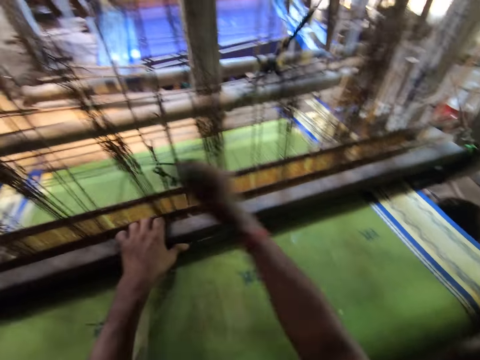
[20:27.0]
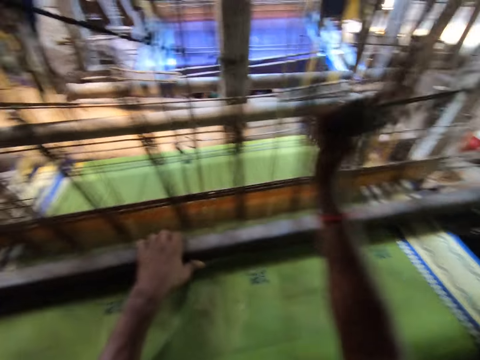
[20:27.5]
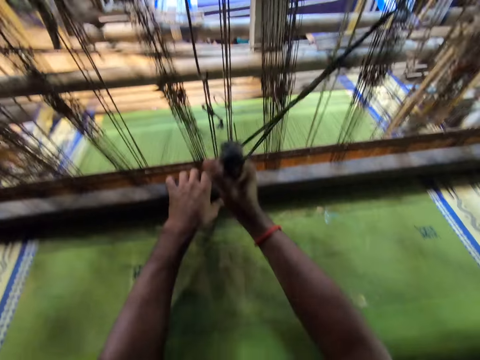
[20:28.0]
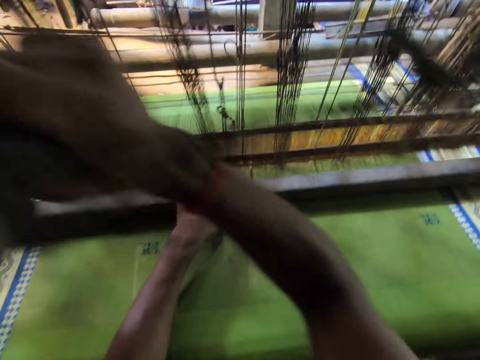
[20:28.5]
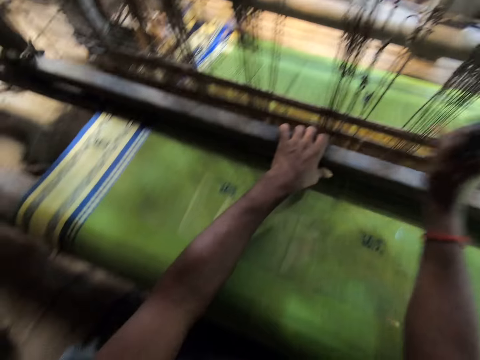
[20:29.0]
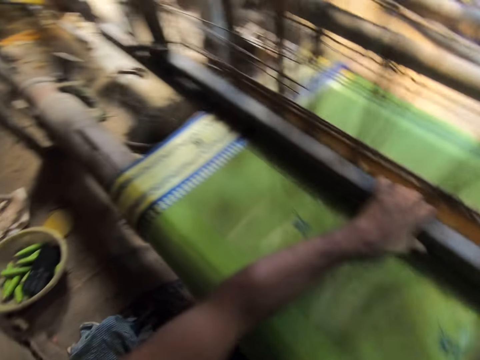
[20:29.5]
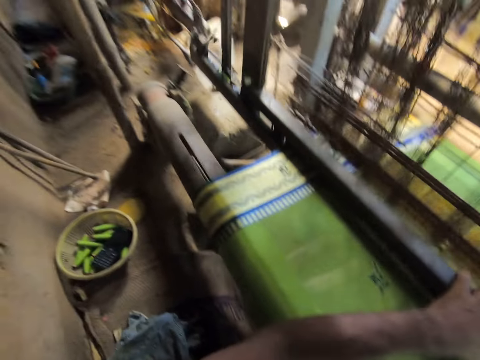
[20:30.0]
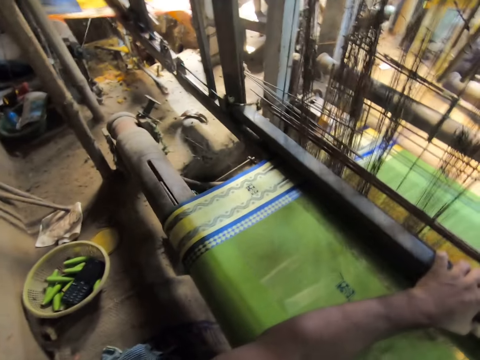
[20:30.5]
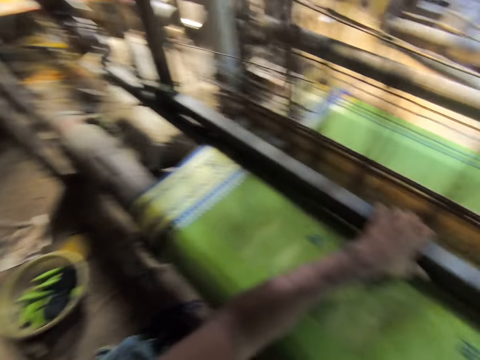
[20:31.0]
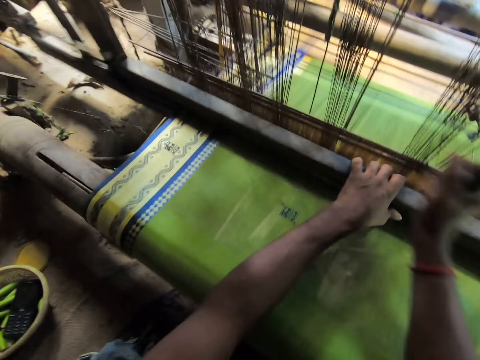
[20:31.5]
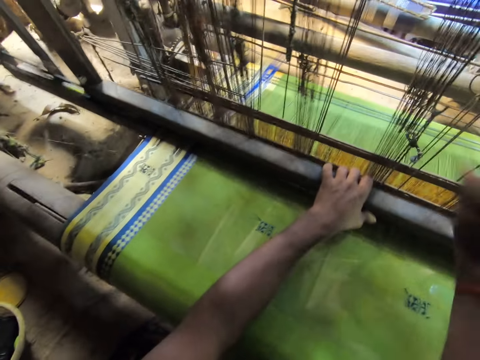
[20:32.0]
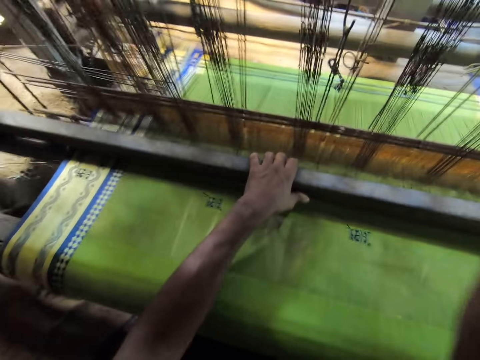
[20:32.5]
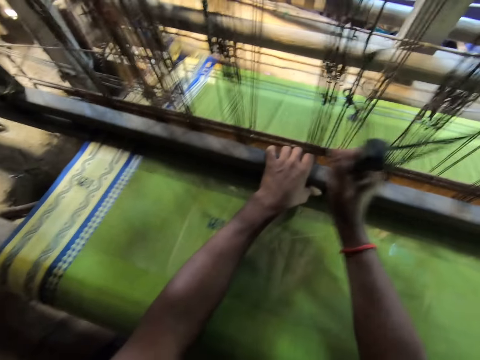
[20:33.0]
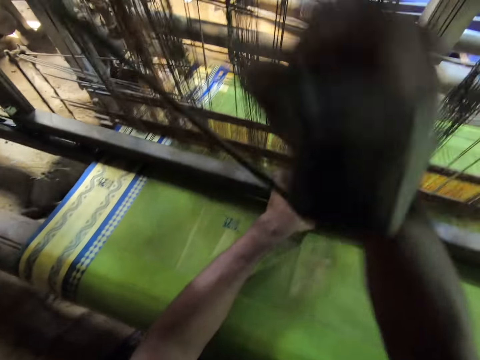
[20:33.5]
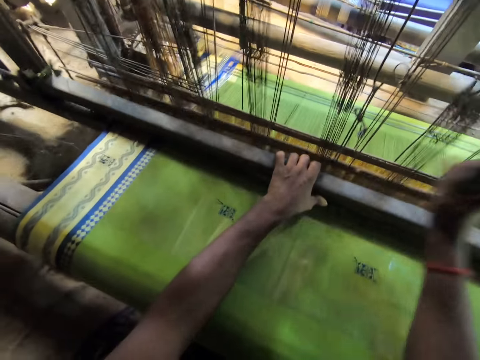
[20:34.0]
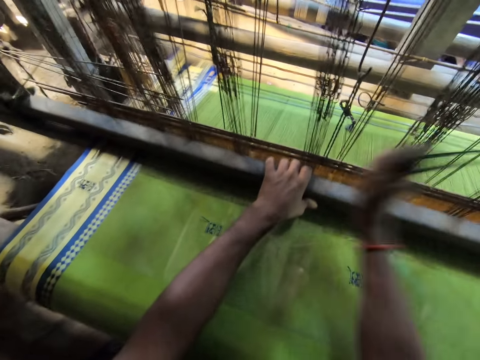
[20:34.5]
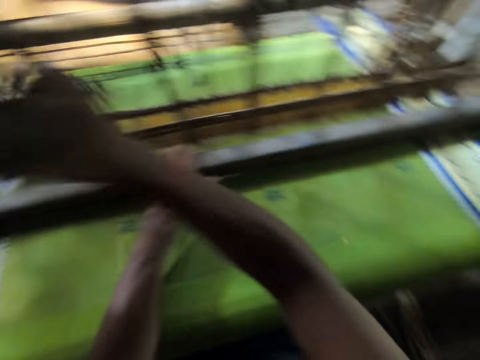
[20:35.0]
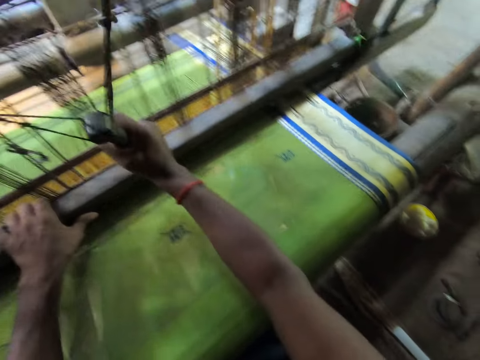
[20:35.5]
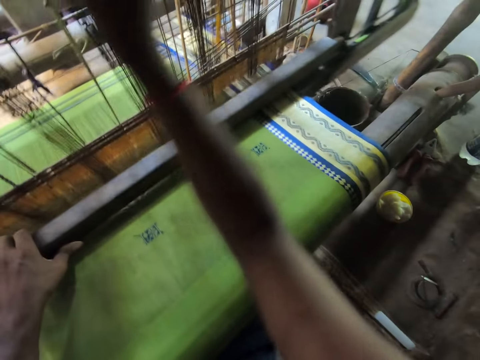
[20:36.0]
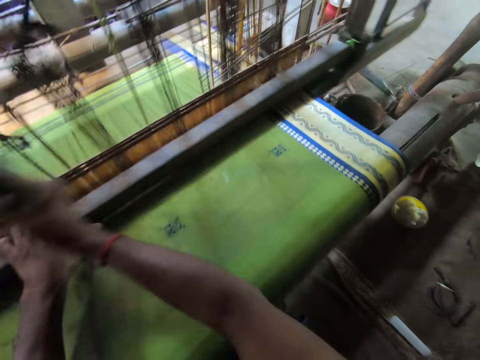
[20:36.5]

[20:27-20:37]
The camera wearer speaks to the person. They sew the cloth with the machine.

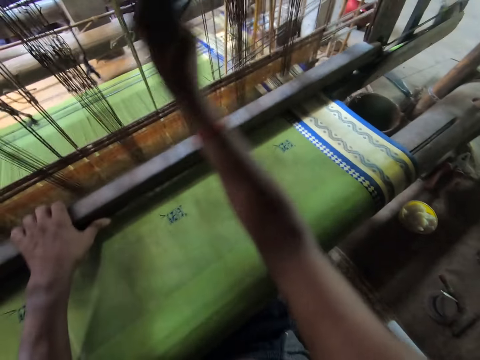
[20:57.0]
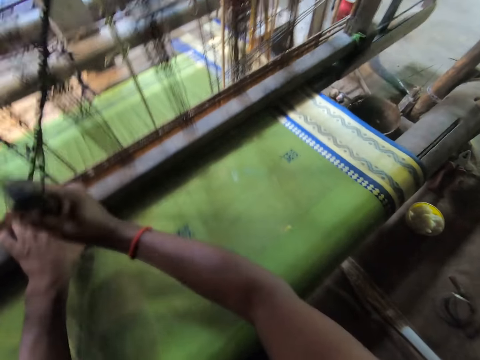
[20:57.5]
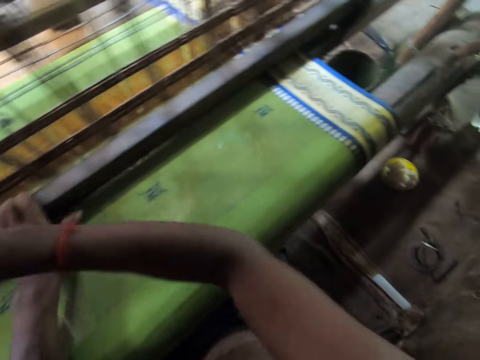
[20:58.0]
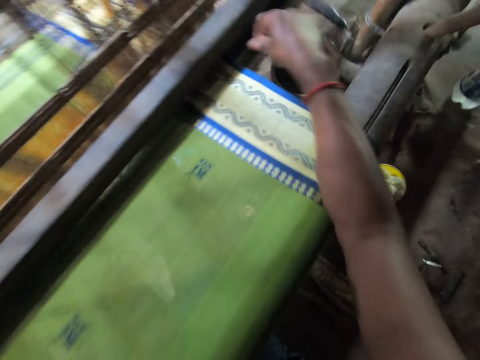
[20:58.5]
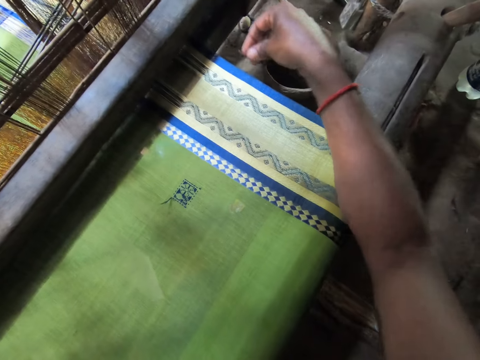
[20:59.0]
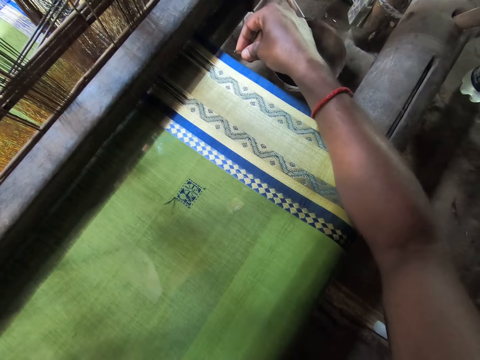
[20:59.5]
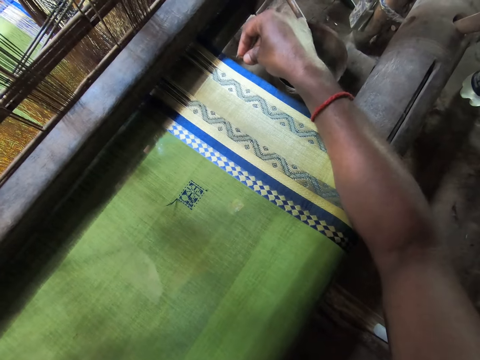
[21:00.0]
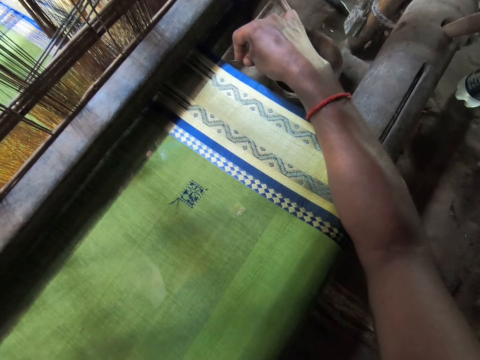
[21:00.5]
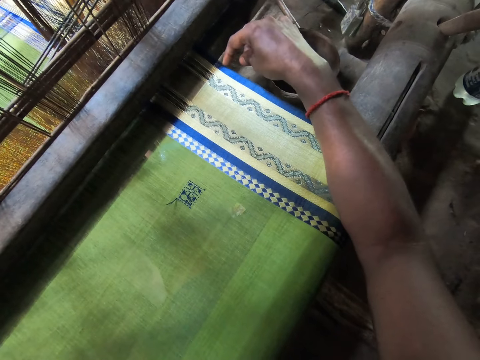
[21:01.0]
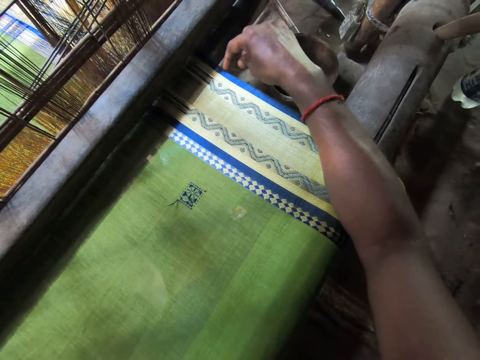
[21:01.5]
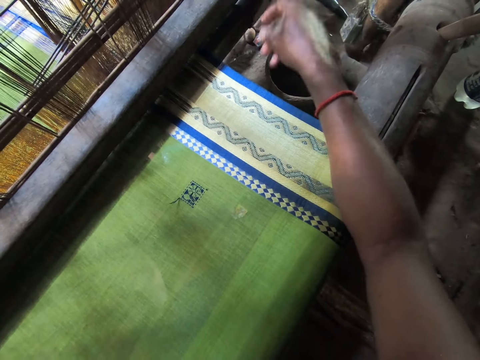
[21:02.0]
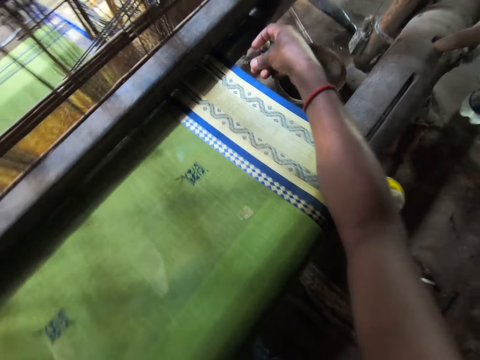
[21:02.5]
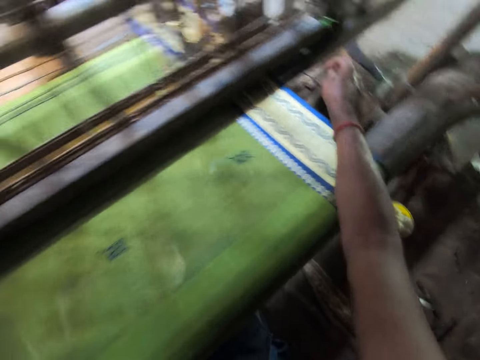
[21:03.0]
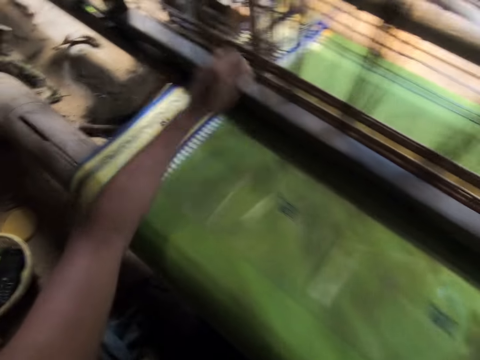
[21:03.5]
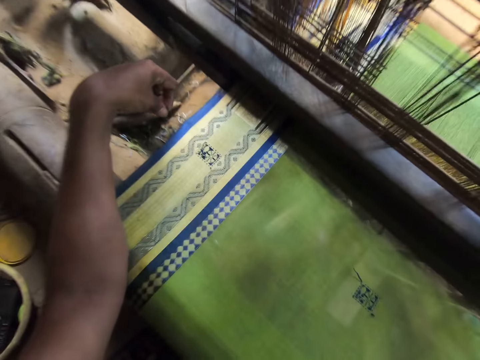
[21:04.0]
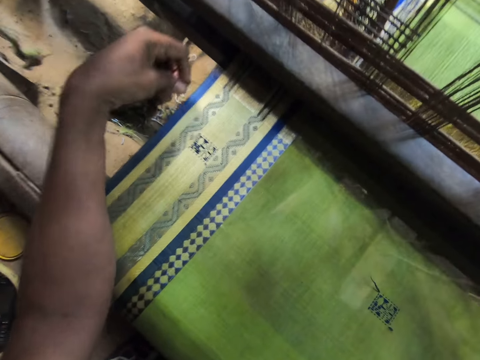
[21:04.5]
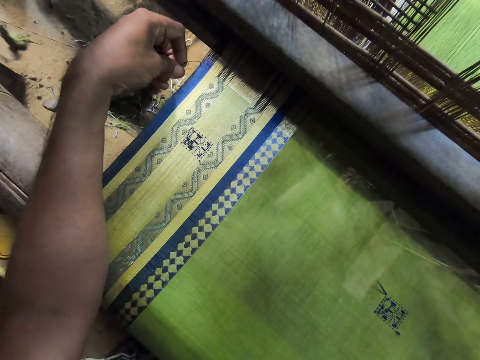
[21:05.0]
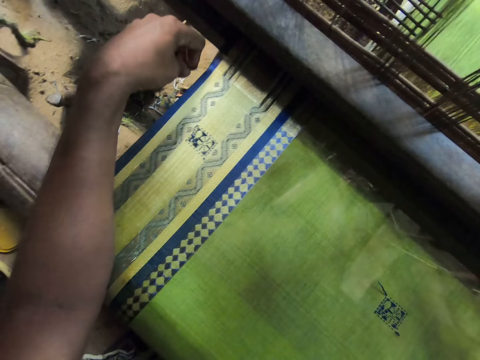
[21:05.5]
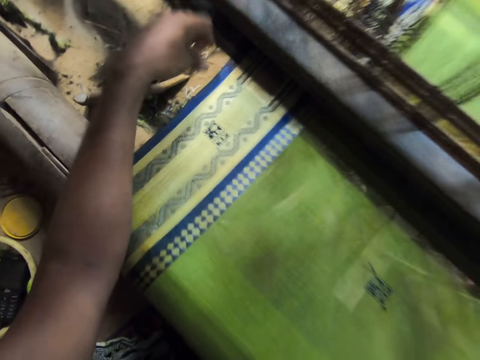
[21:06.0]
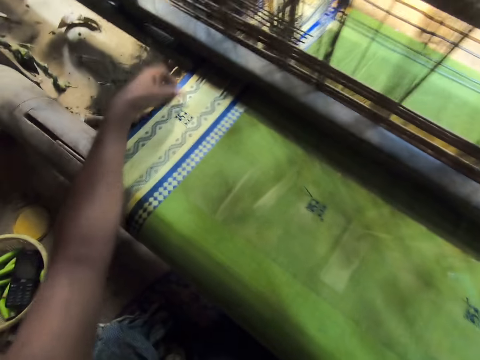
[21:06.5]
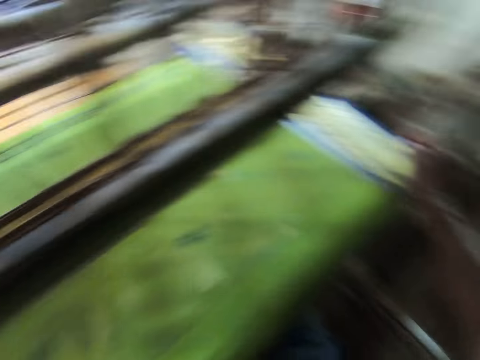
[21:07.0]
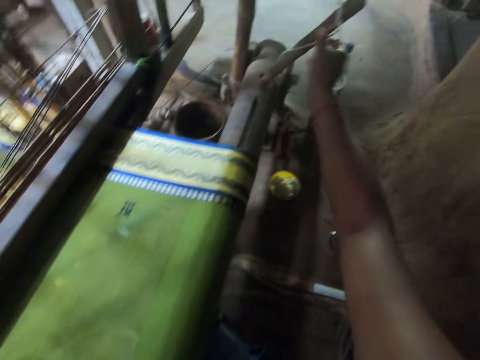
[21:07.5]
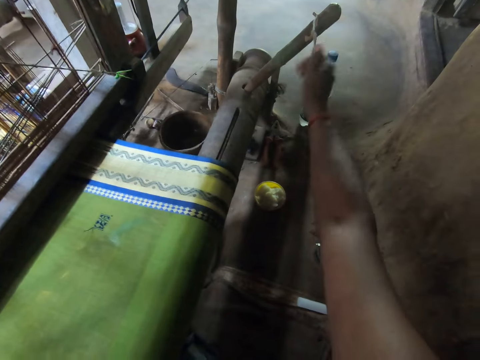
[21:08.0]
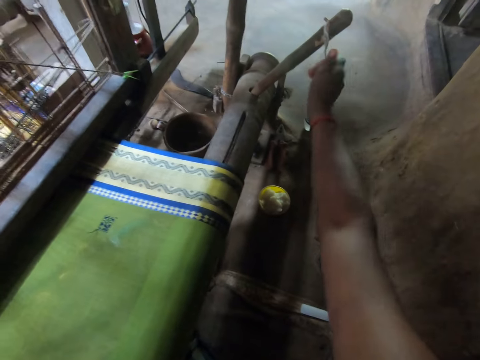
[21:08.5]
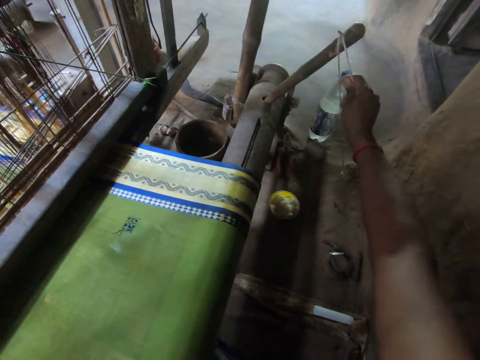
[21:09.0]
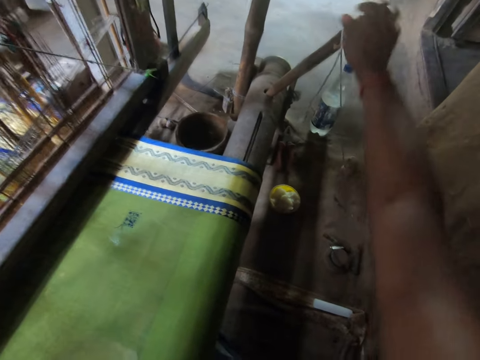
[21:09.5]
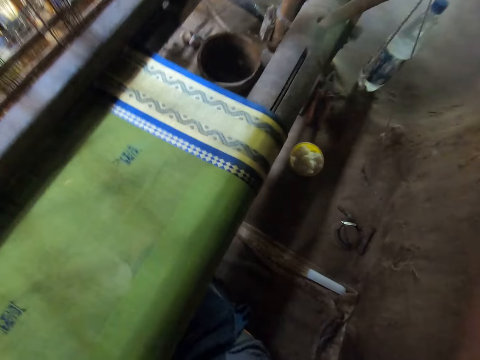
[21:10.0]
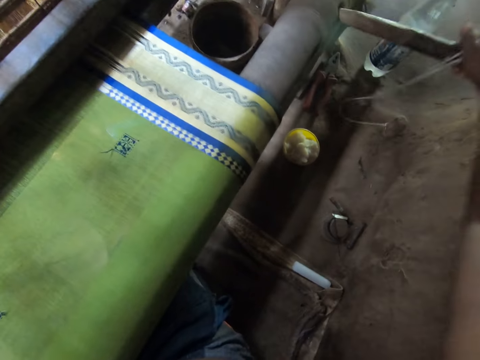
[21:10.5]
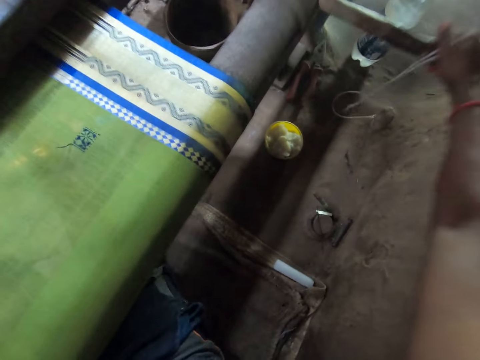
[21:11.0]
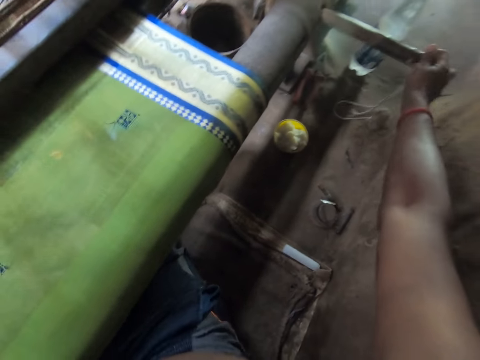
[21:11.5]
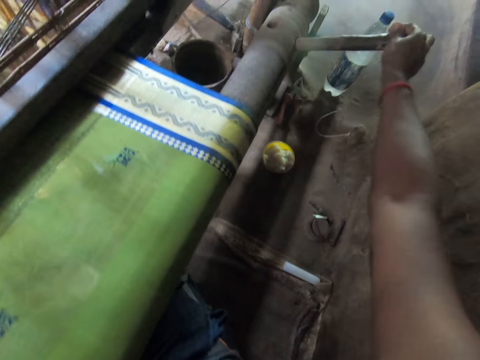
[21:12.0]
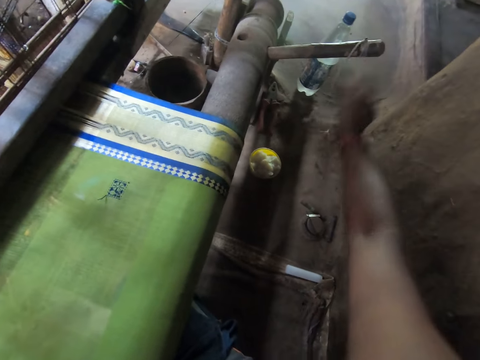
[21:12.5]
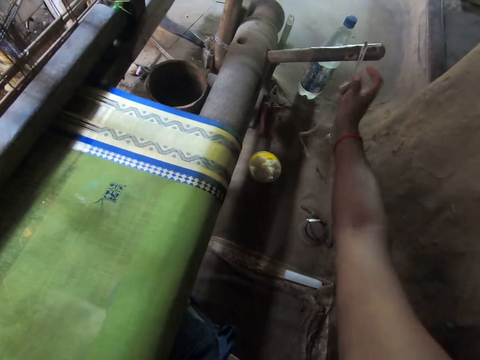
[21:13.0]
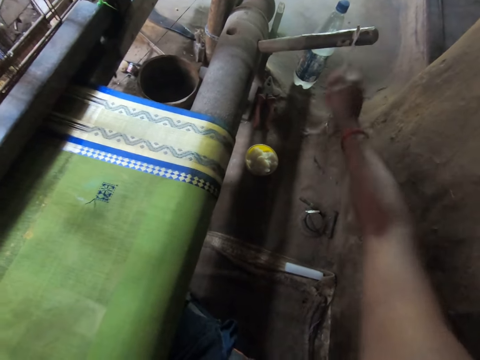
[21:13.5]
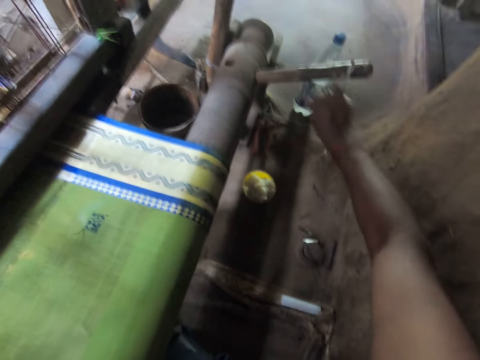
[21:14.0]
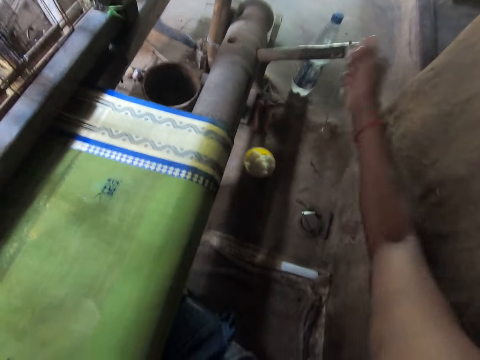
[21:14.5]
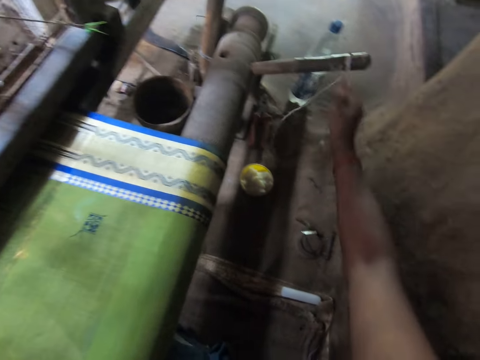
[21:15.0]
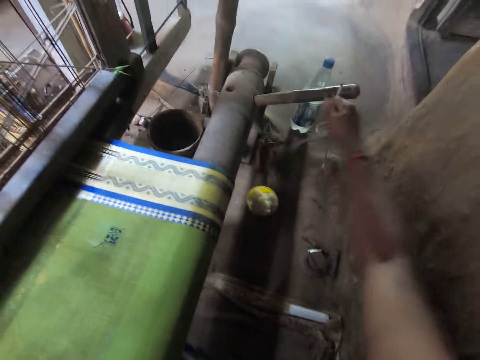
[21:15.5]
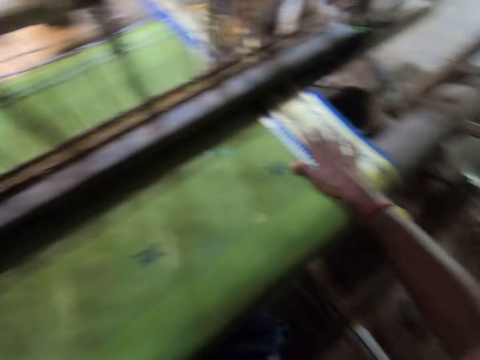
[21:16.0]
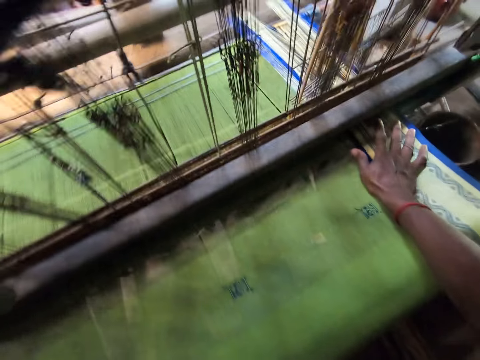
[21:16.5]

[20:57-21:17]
The camera wearer picks a hook from a cup with his right hand. He attaches the hook to the cloth on the loom with his right hand. A person speaks. The camera wearer holds the cloth with the wire. He moves the hook on the cloth on the loom with his left hand. He looks around. He loosens a rope on the loom beam lever with his right hand. He pulls the rope. He turns the loom beam with the loom beam lever with his right hand. He adjusts the wood. He ties the rope on the loom beam lever with his right hand. He pulls the rope.
